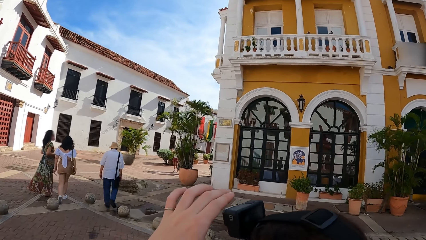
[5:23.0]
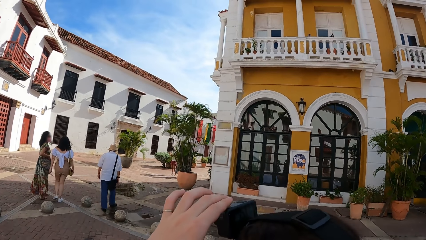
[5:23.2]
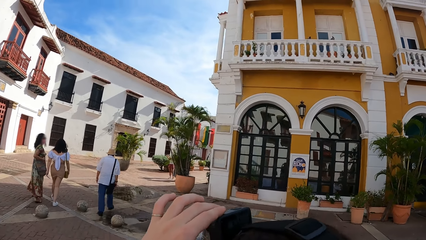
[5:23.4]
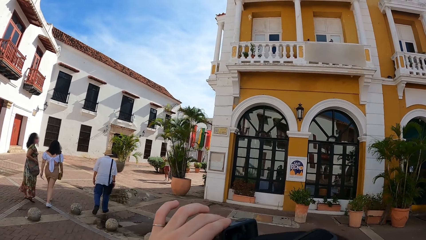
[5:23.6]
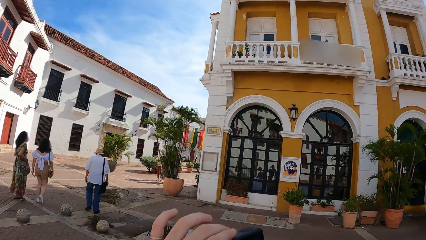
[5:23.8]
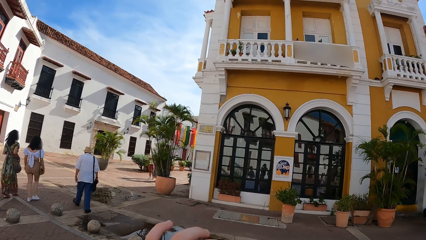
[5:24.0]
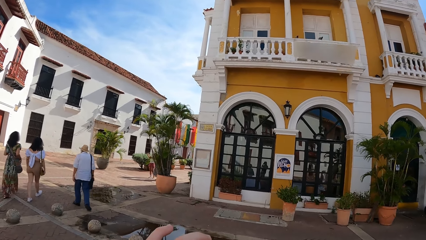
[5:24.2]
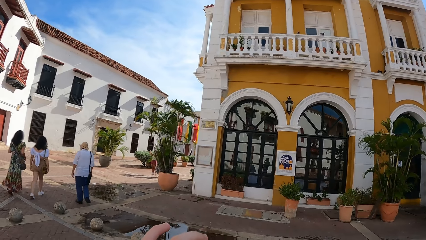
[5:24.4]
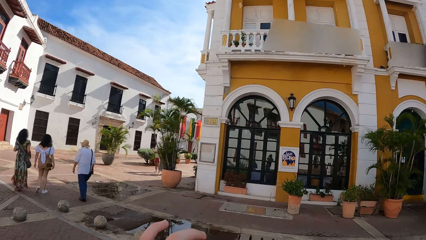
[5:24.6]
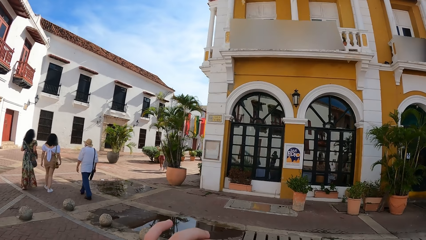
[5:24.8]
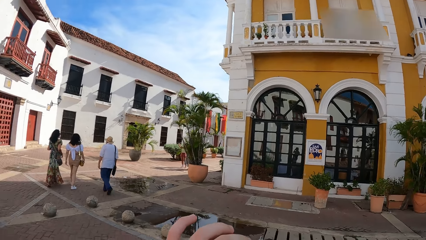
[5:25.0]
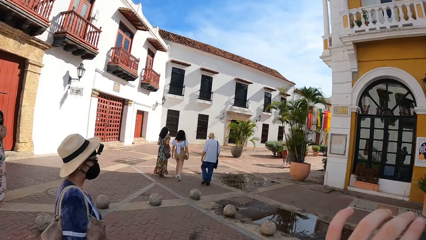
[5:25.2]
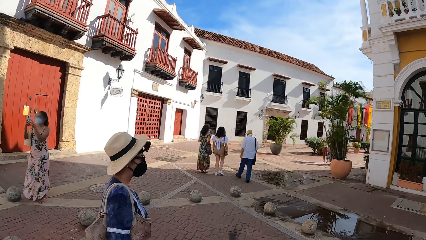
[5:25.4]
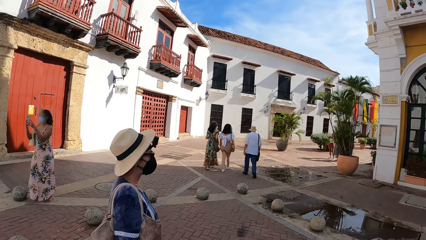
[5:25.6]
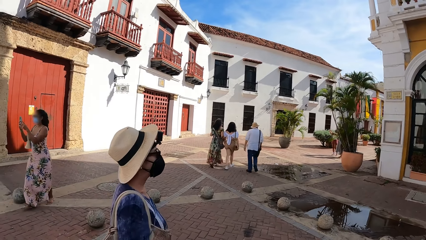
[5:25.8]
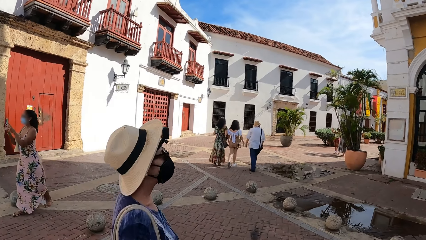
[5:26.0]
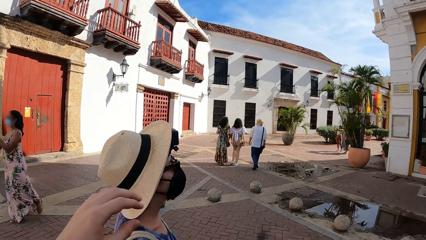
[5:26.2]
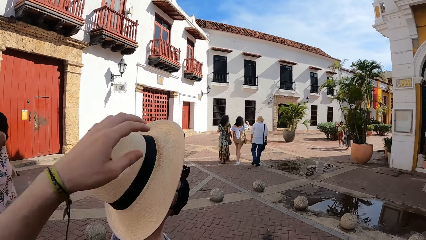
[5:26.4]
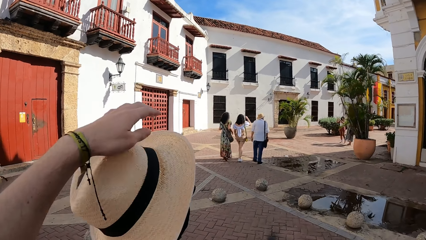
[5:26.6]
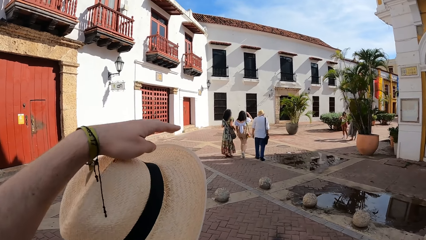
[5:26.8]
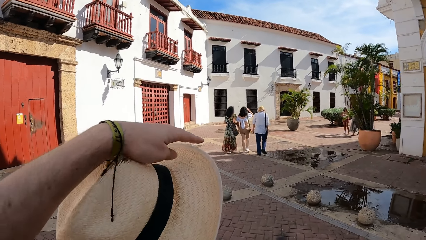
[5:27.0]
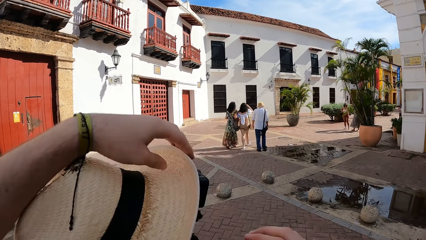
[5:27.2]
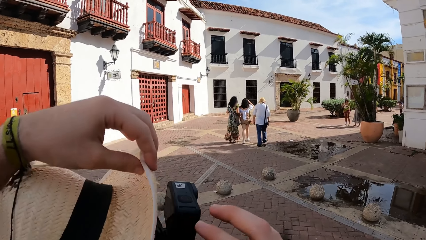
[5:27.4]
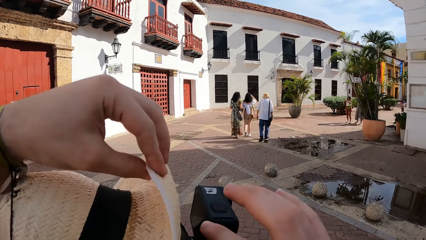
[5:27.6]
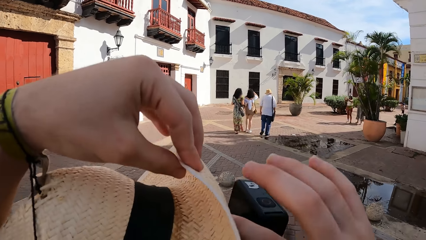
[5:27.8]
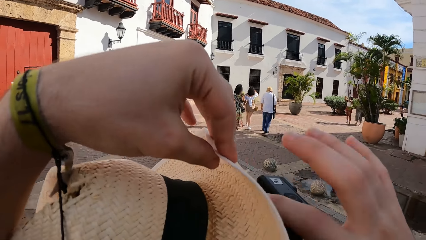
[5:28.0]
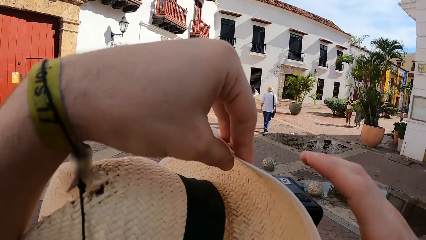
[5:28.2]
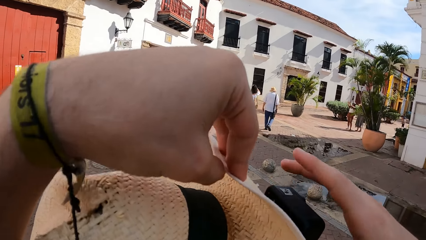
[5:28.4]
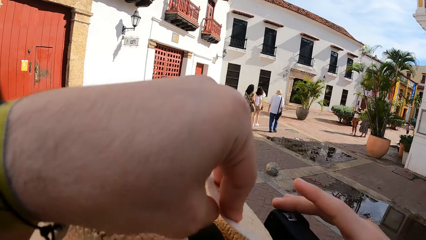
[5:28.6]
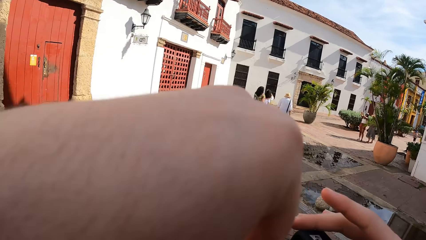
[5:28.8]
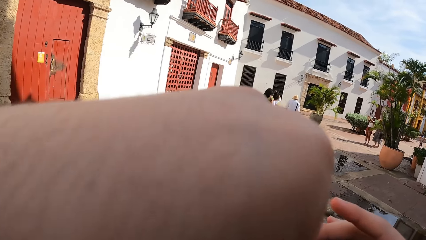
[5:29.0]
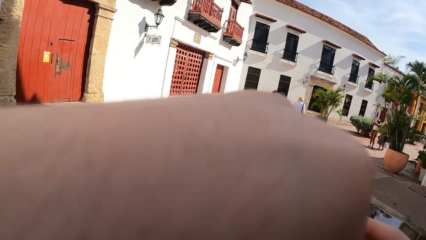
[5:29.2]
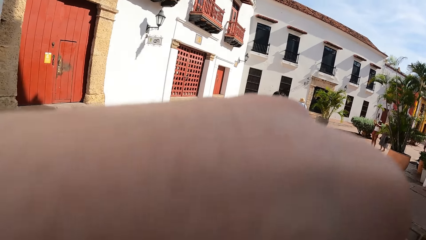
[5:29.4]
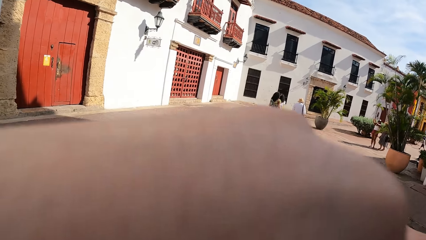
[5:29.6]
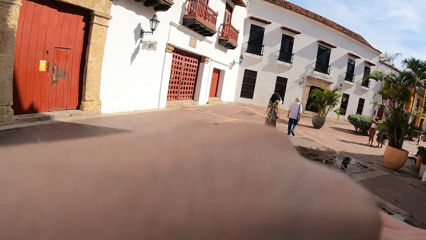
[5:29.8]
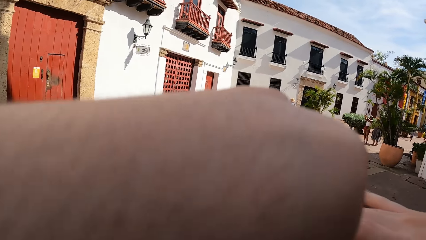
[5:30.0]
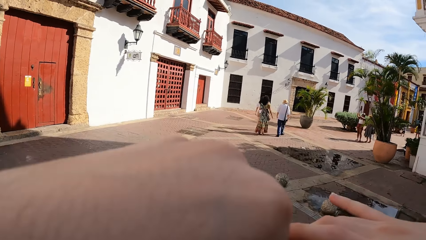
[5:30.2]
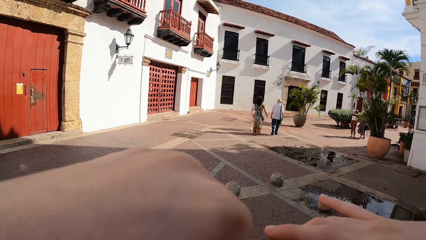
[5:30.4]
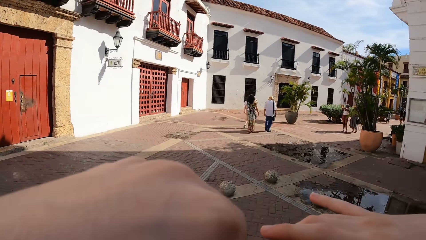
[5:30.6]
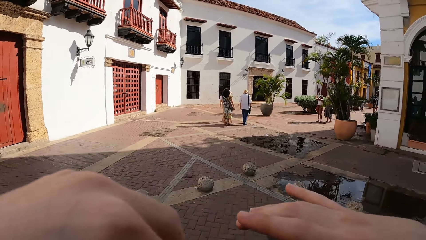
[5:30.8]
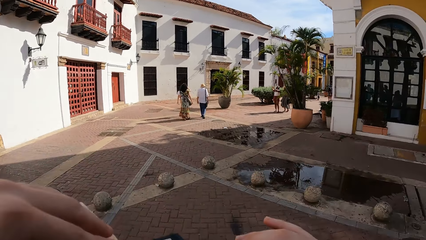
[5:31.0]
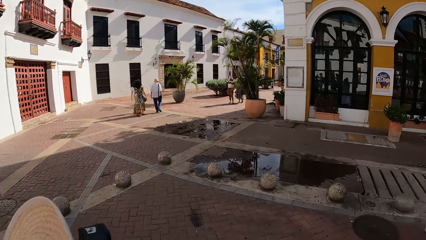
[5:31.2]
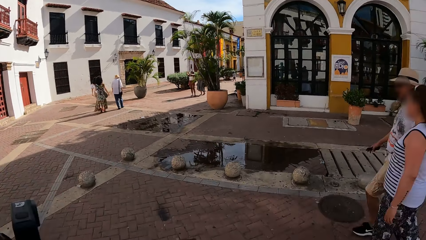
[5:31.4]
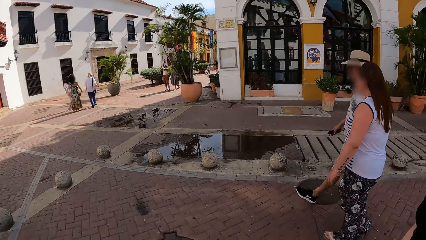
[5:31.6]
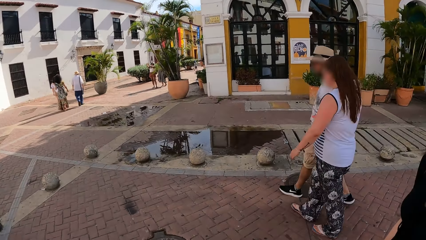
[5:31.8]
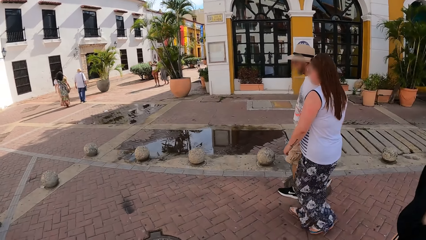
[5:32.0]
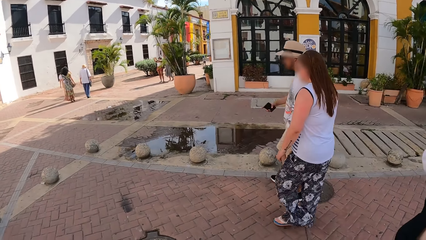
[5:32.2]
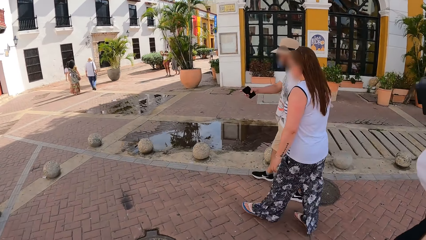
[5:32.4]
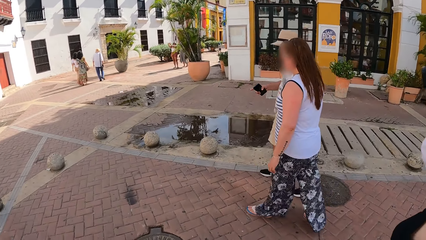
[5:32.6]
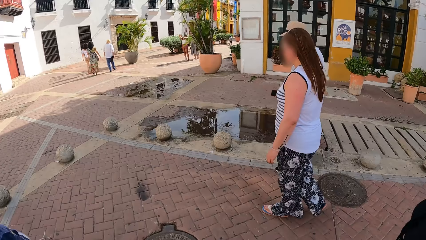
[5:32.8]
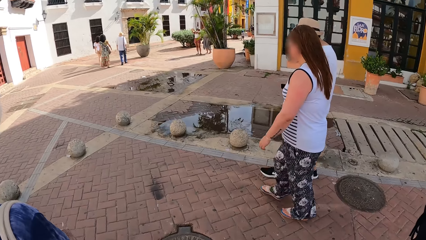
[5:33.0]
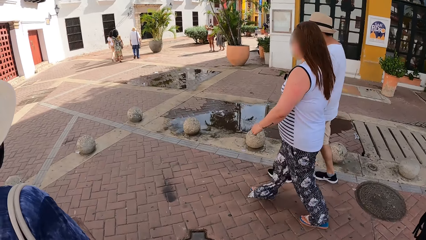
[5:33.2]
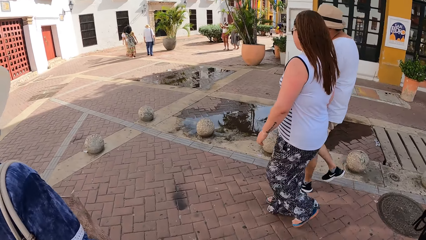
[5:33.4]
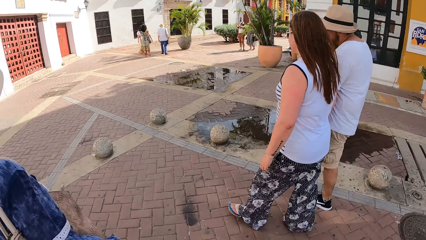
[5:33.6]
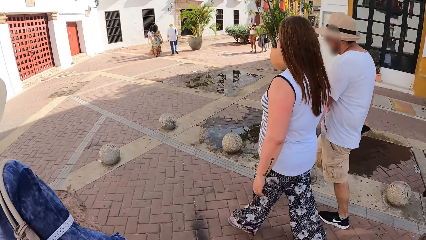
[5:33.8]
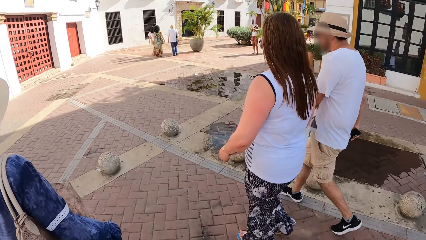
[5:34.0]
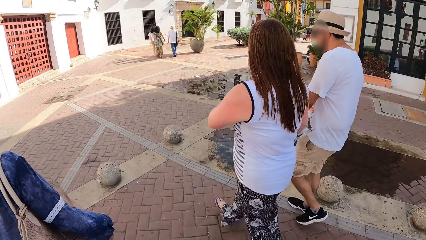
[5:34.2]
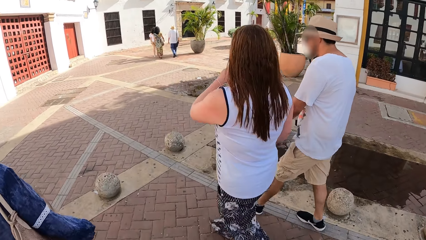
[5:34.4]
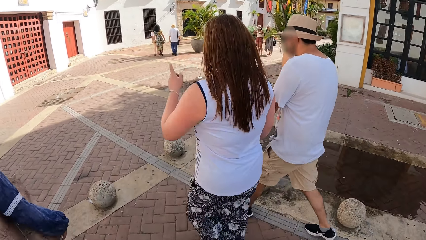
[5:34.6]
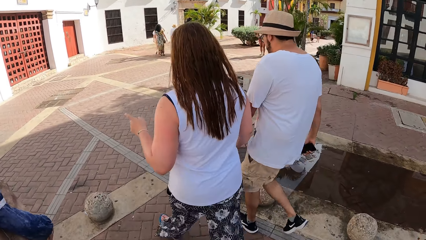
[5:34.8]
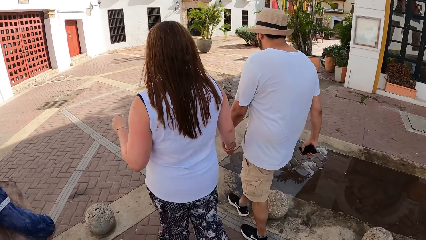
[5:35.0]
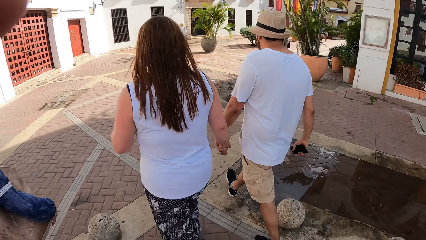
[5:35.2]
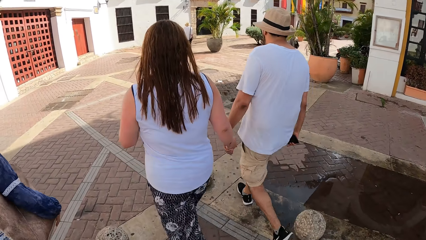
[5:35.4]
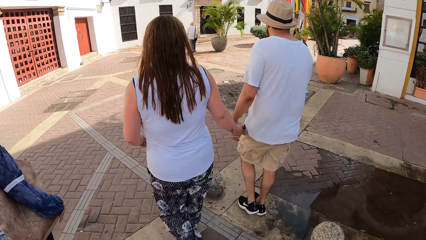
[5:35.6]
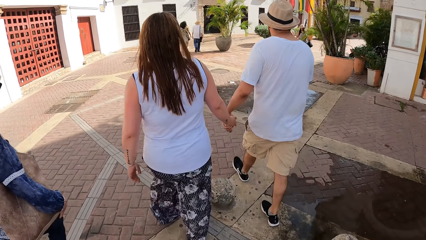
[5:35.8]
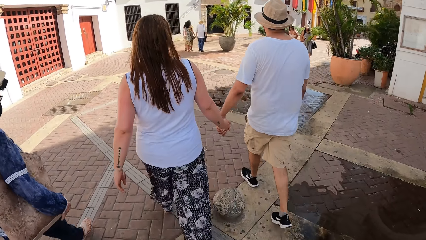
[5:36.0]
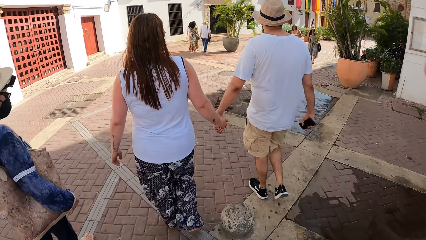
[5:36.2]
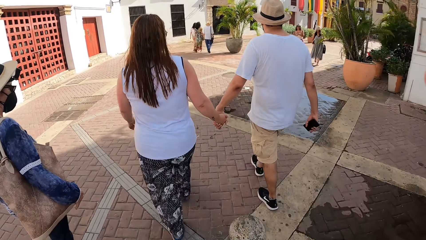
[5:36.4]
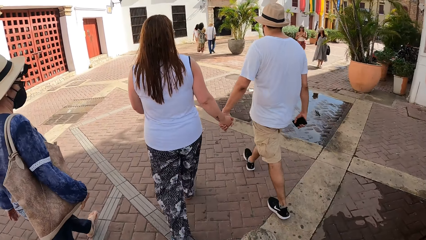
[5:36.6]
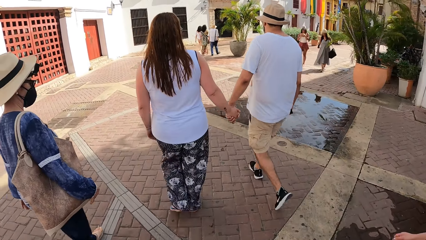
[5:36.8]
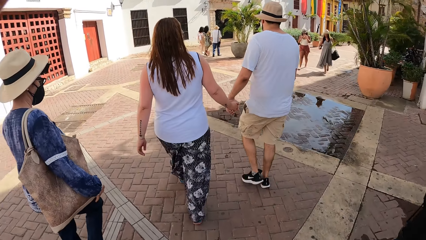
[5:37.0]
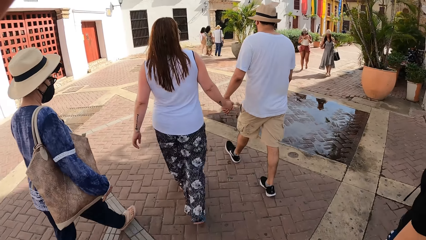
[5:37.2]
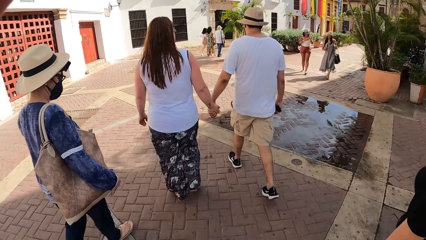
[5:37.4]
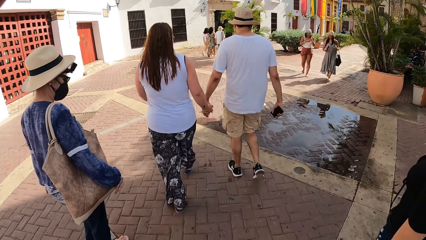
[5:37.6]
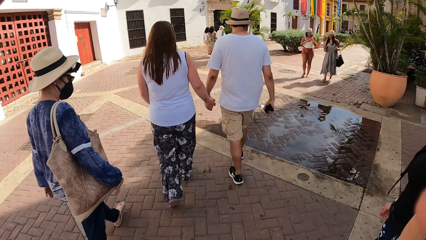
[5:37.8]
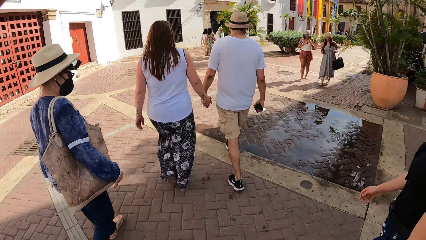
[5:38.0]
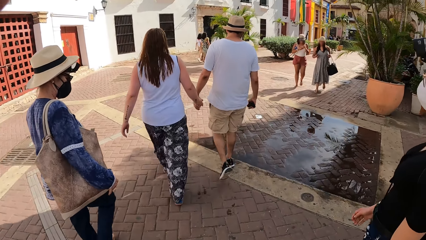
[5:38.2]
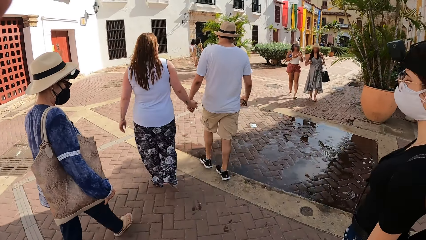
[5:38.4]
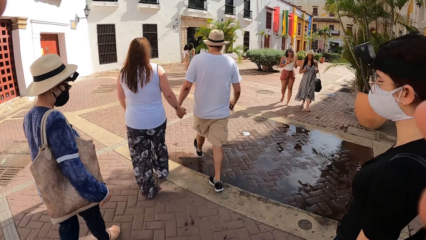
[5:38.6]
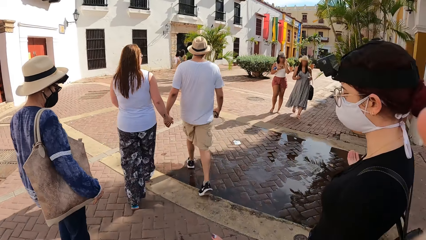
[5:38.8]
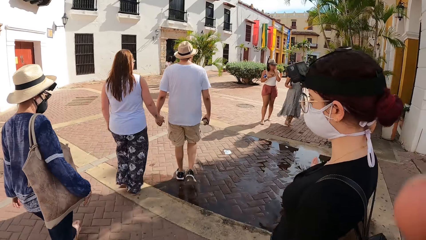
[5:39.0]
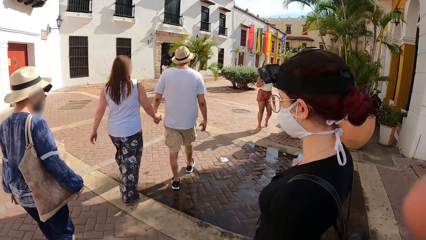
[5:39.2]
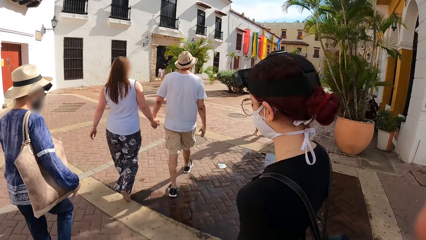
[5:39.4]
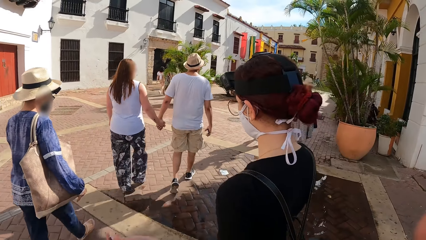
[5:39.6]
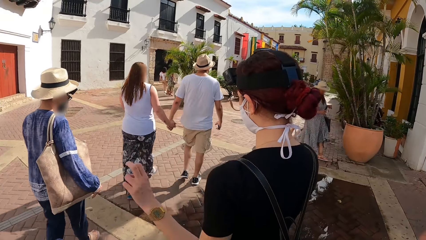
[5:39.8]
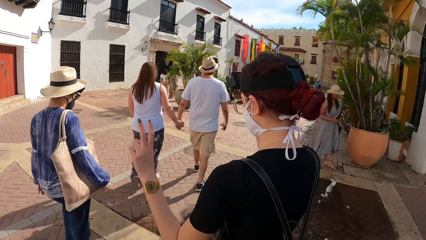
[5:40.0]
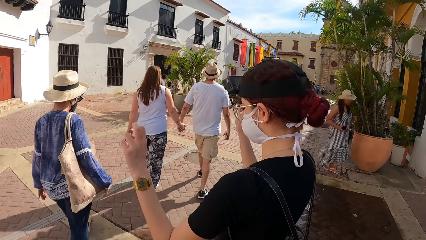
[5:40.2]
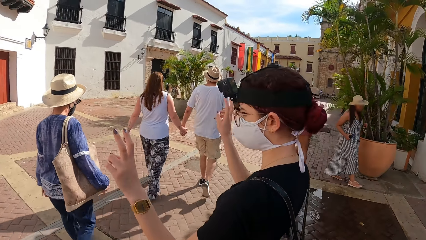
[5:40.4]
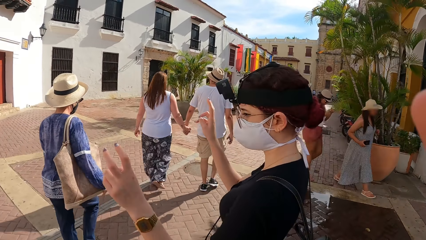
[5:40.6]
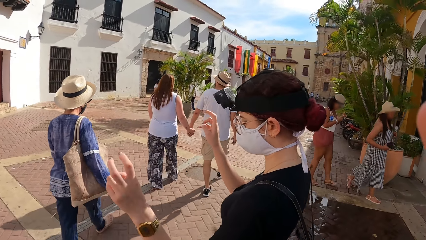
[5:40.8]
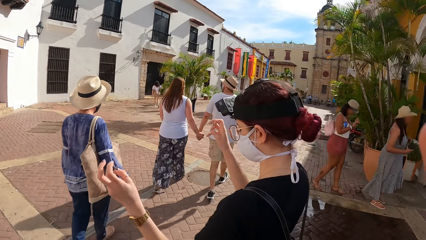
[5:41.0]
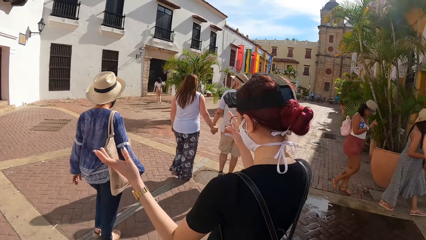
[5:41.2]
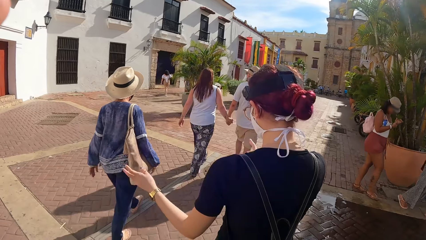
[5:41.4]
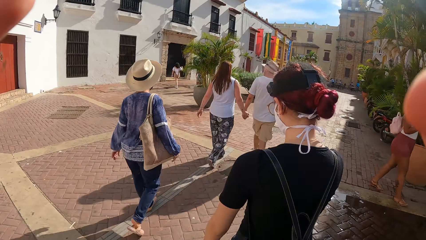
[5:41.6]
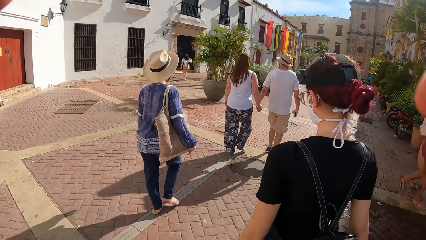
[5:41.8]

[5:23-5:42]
The camera wearer adjusts the camera on the woman's head with her left hand. She walks towards another woman in the walkway. She holds a hat on the other woman's head with her left hand. She touches a camera on the other woman's head with her right hand. She removes her right hand from the camera on the other woman's head. She holds the camera on the other woman's head with her right hand. She adjusts the camera. She removes her left hand from the hat on the other woman's head. The first woman walks in the walkway. The camera wearer walks in the walkway. The other woman walks in the walkway. The first woman walks past the camera wearer in the walkway. The camera wearer touches the camera. The first woman interacts with the camera wearer. The first woman lifts her hands.
